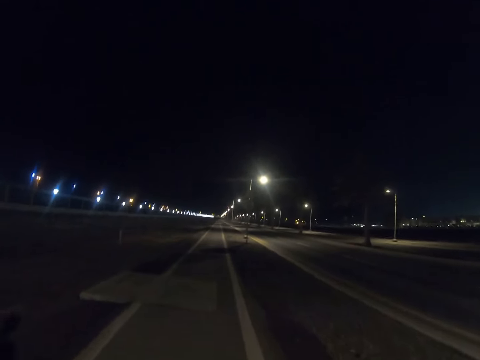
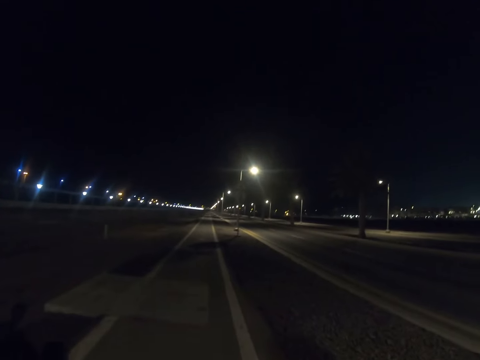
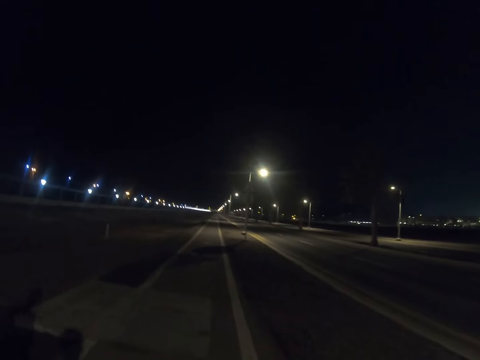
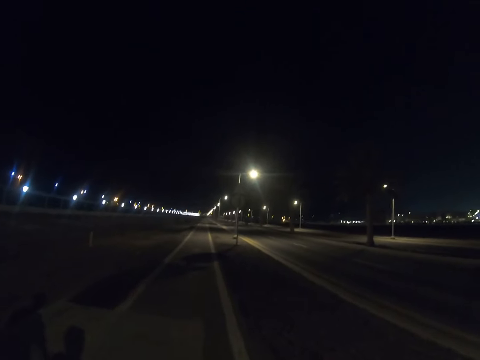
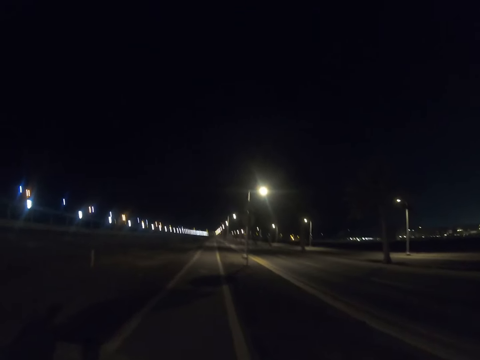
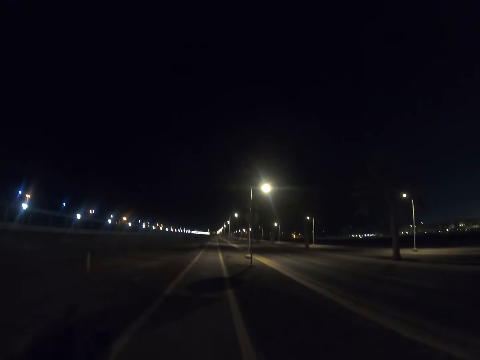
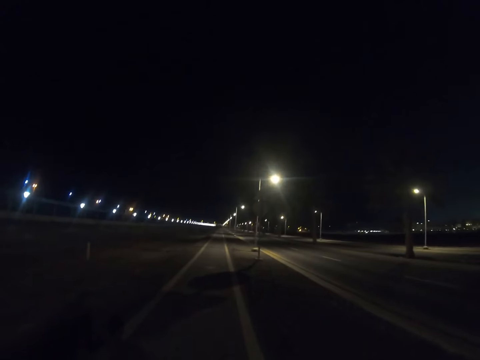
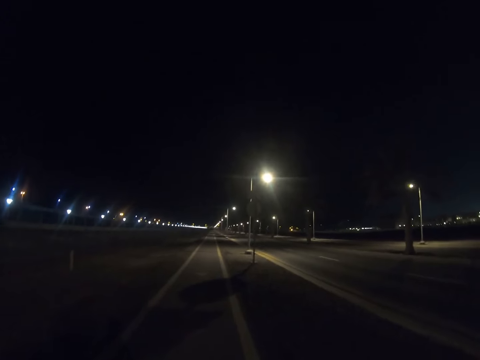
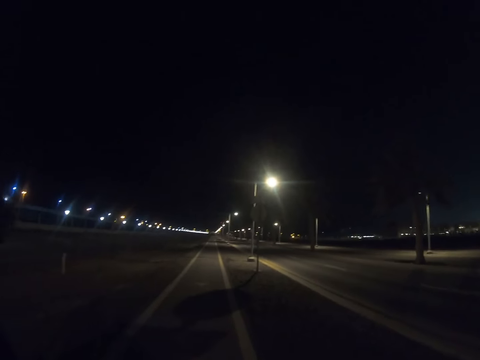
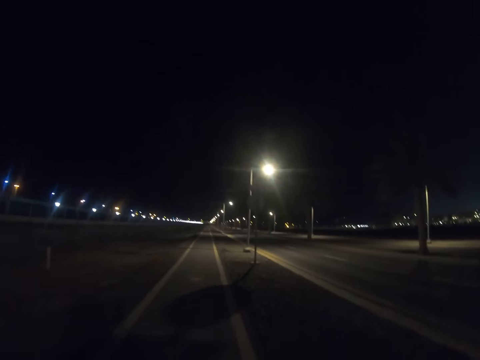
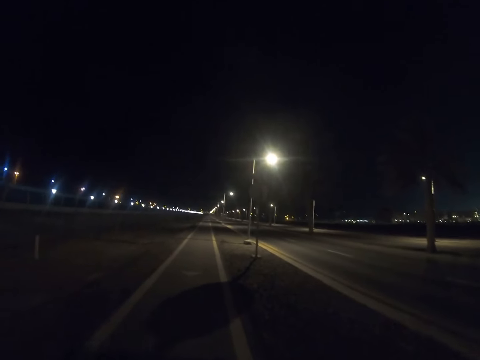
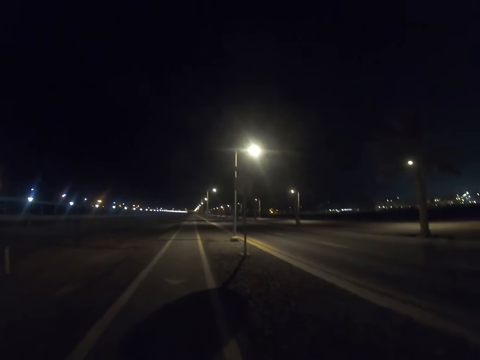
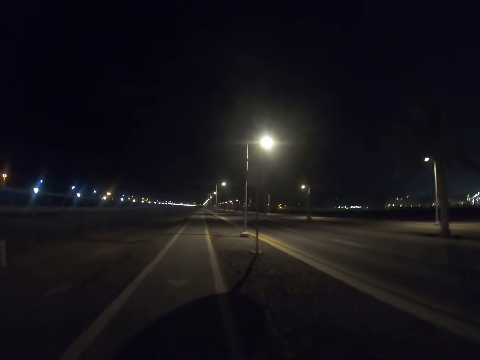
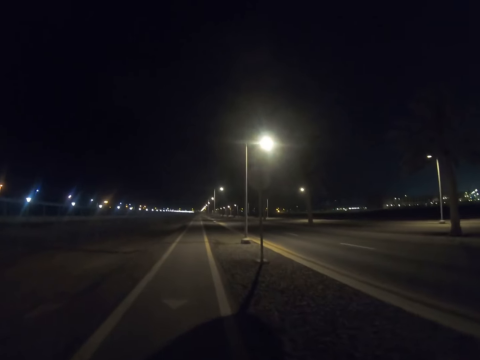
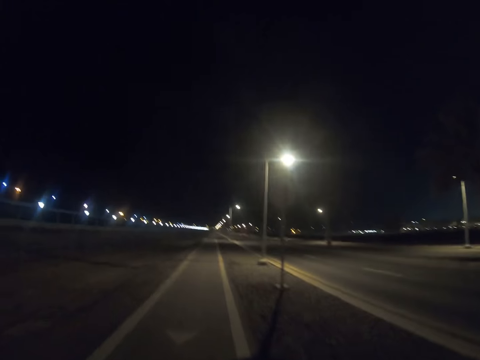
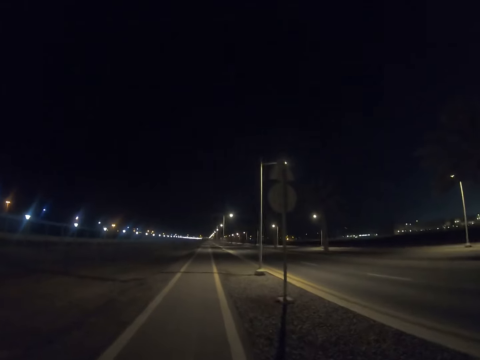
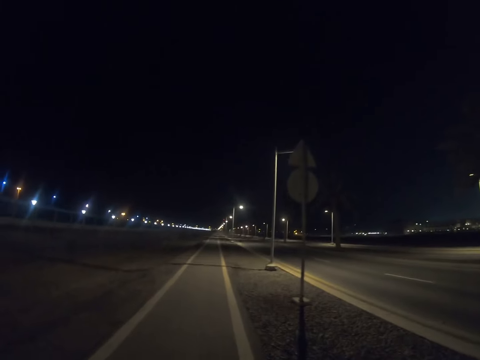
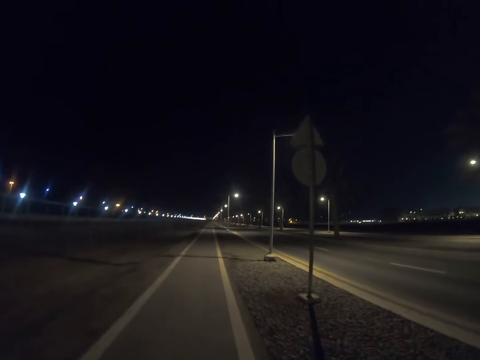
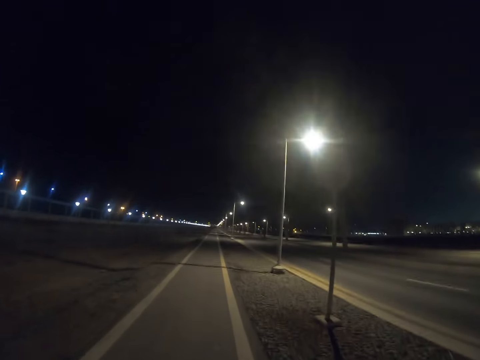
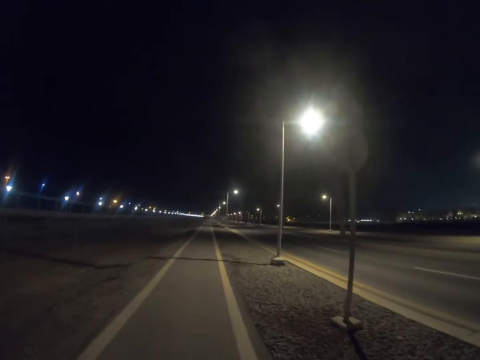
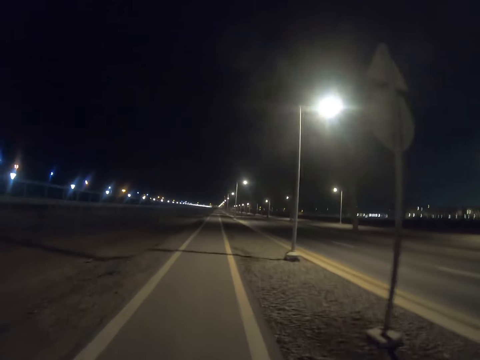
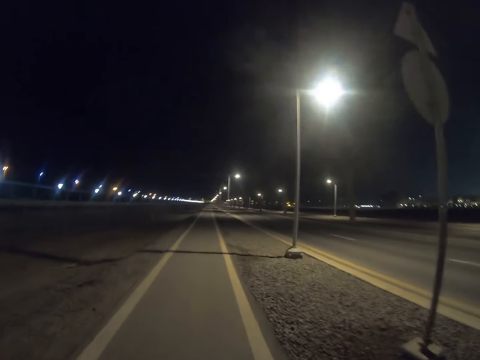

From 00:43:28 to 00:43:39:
The camera wearer walks along the pavement. A person walks along the road. The camera wearer walks along the road.

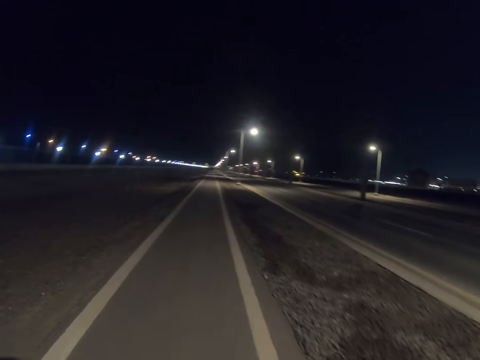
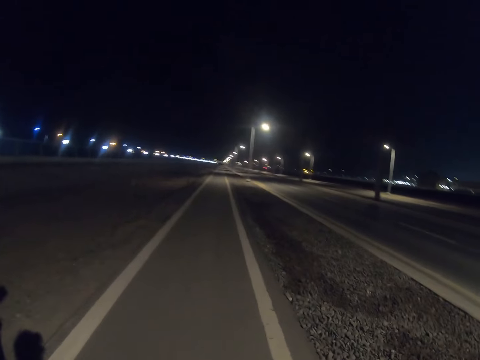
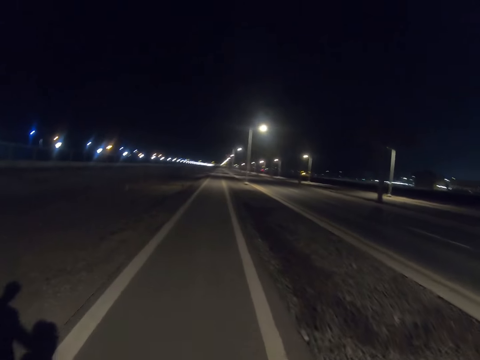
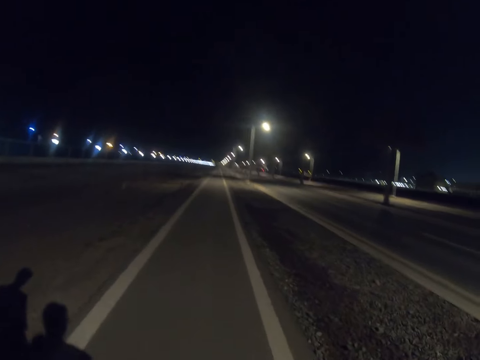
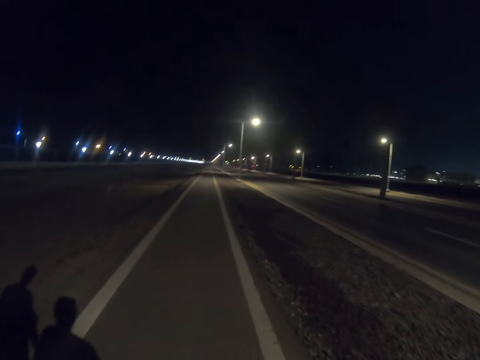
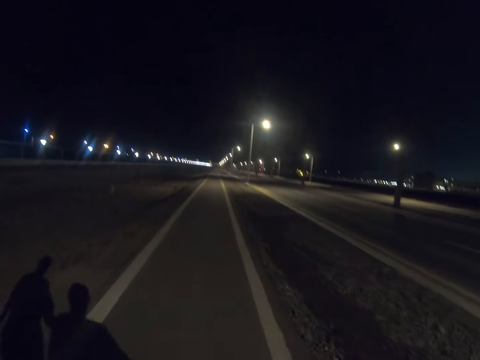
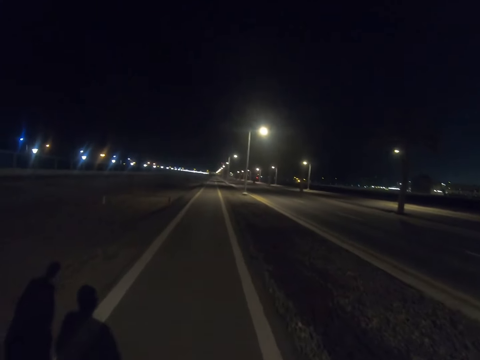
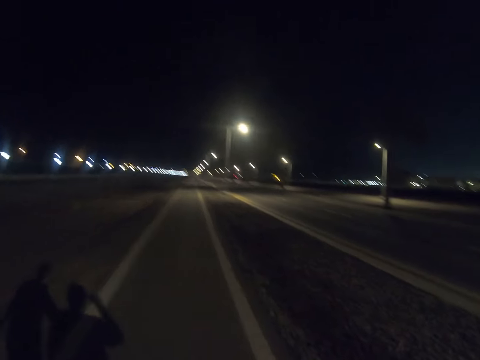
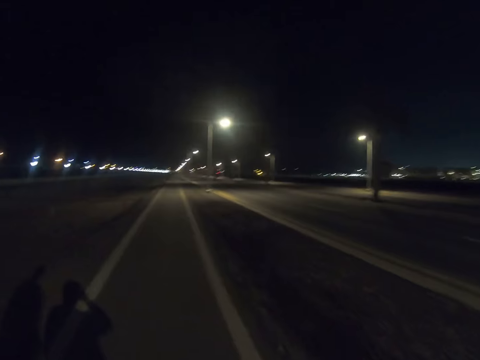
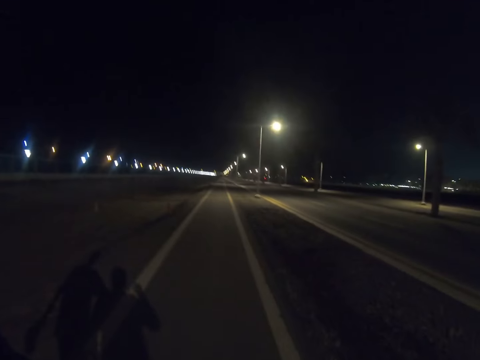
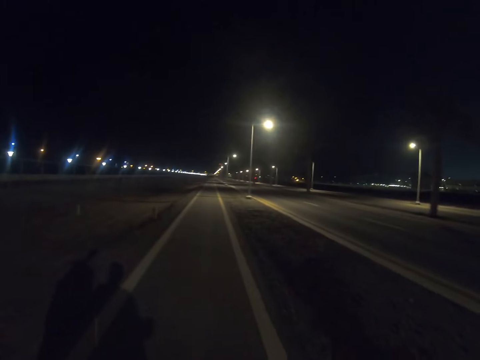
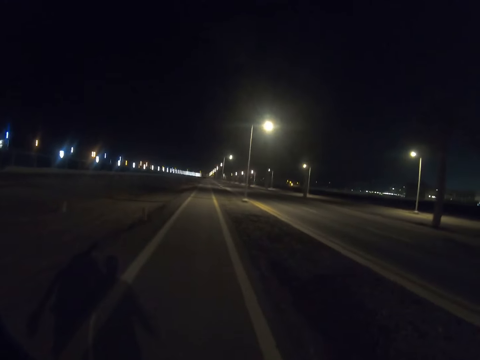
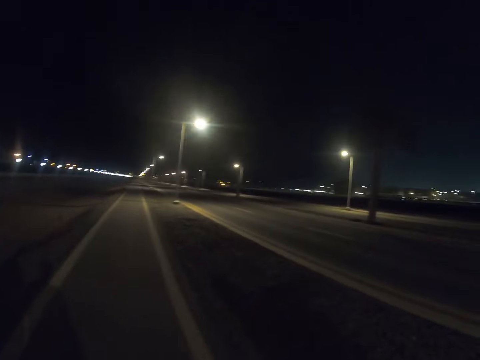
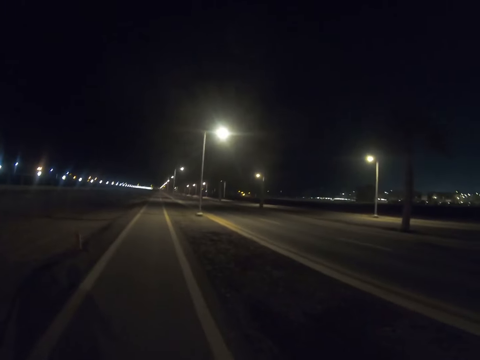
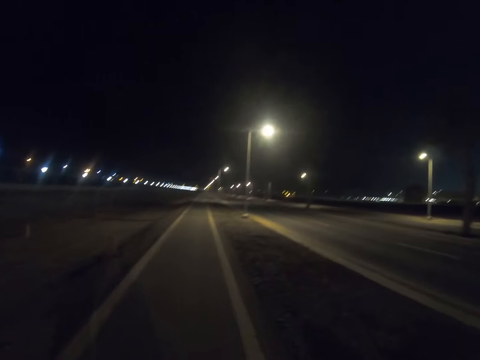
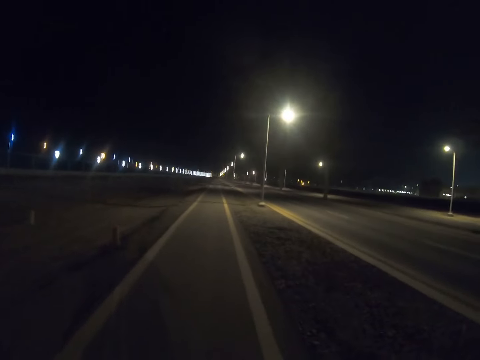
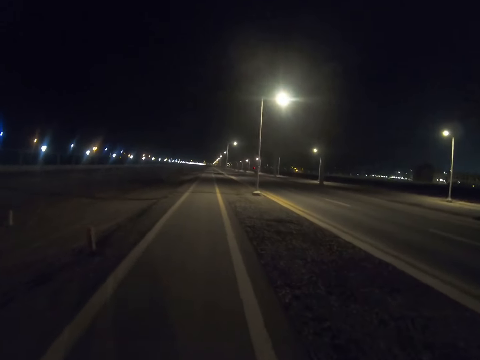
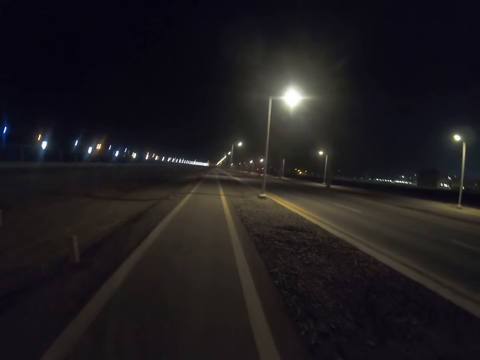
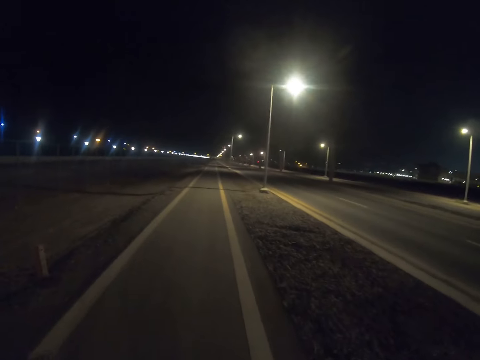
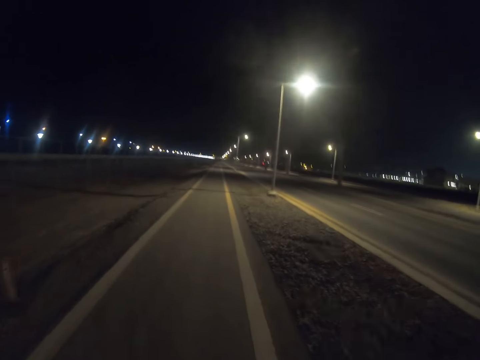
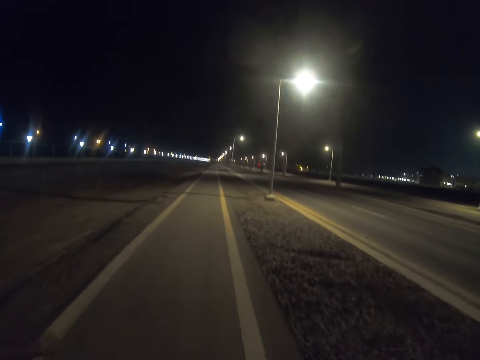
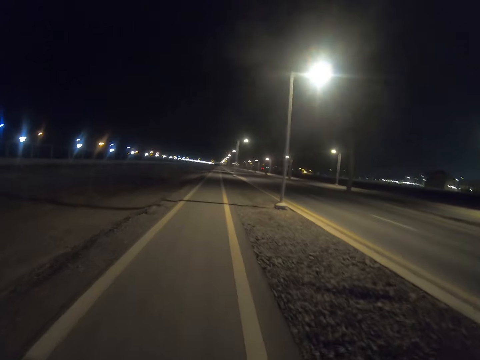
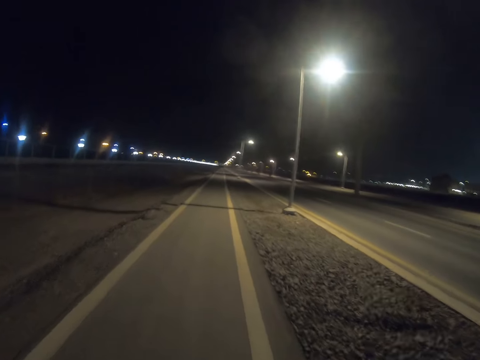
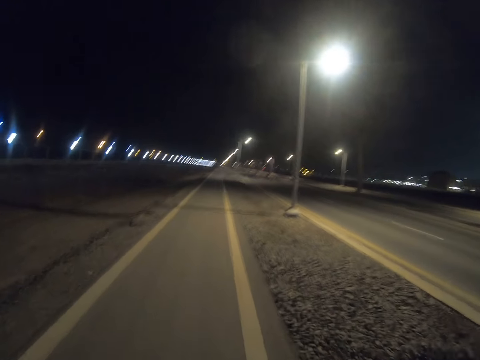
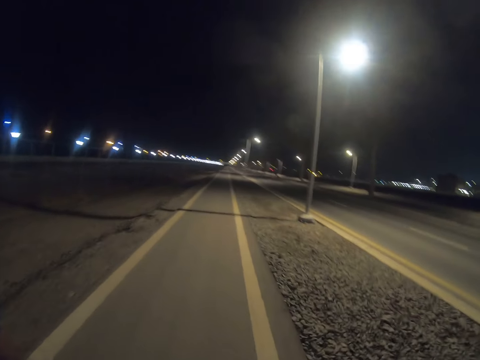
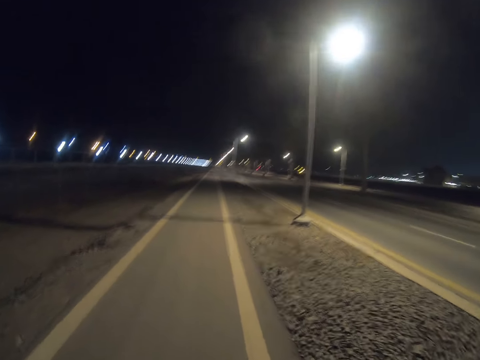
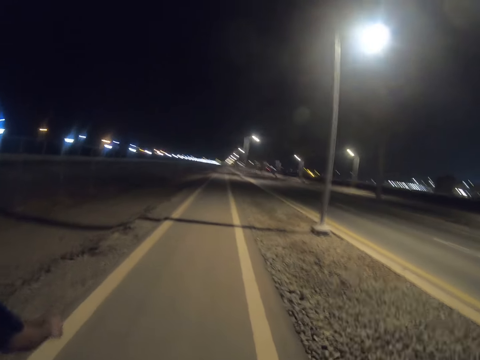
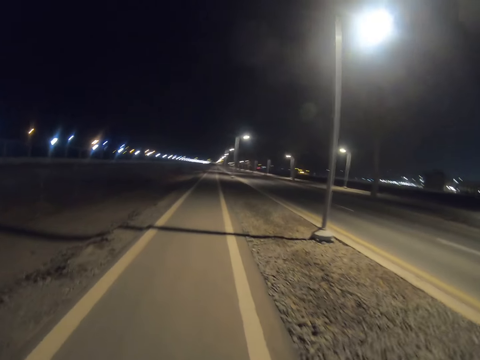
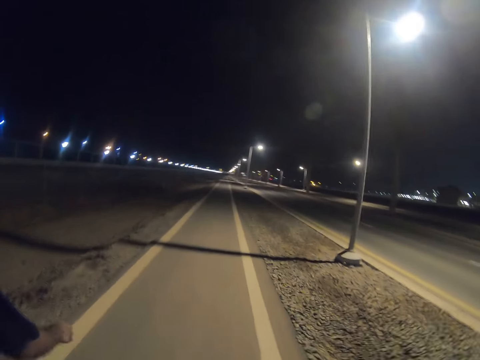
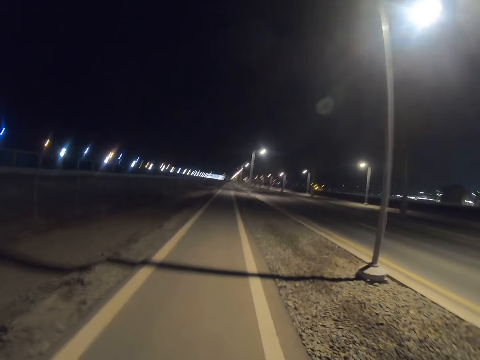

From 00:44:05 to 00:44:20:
A person walks along the road. The person touches the forehead. The person walks along the road. Another person walks along the road.
